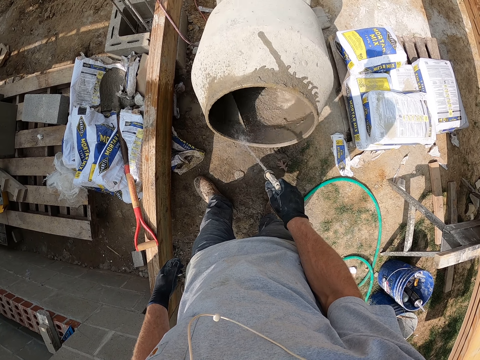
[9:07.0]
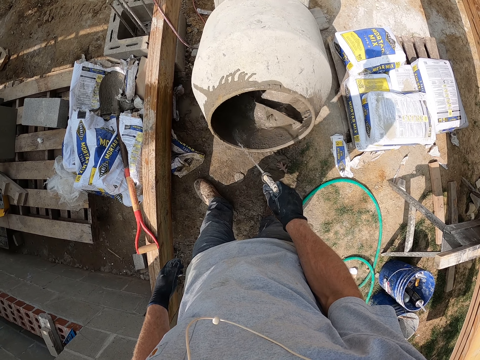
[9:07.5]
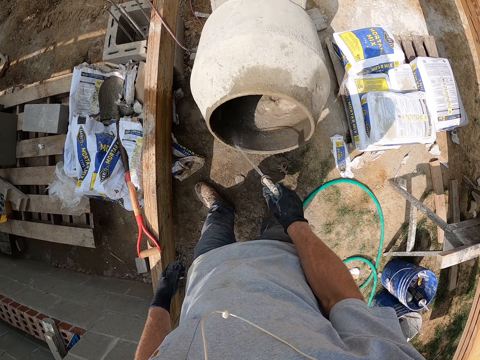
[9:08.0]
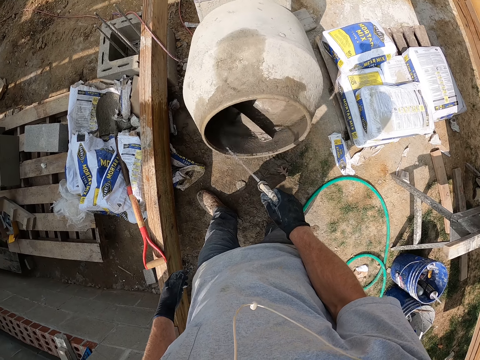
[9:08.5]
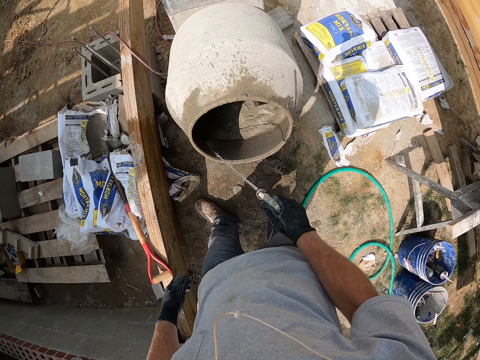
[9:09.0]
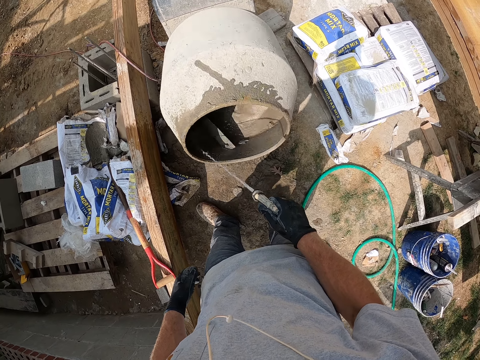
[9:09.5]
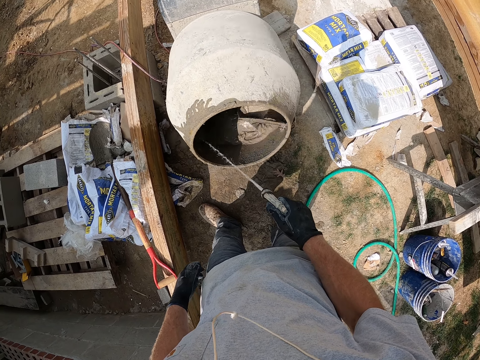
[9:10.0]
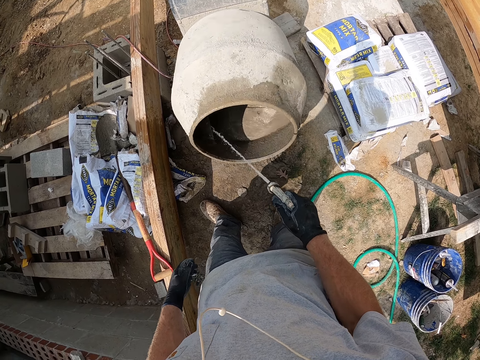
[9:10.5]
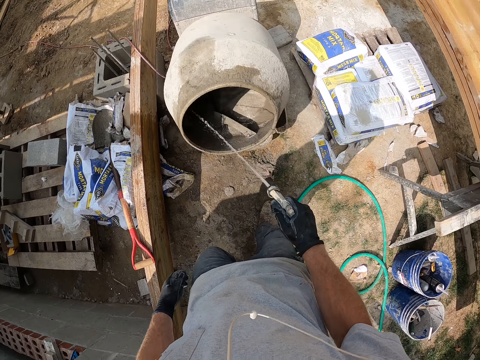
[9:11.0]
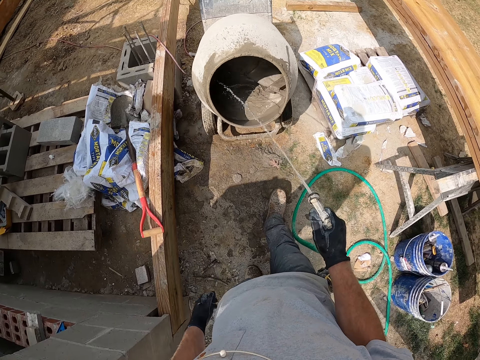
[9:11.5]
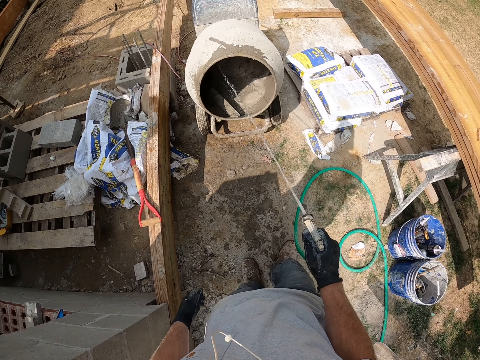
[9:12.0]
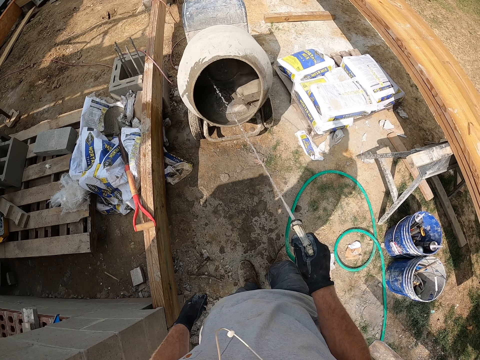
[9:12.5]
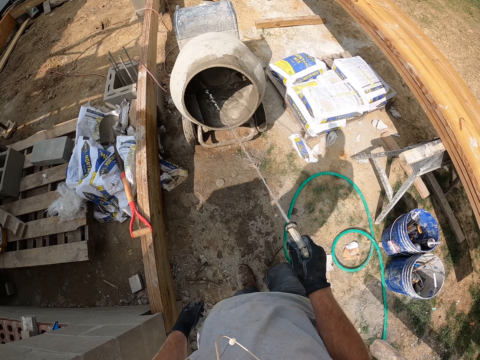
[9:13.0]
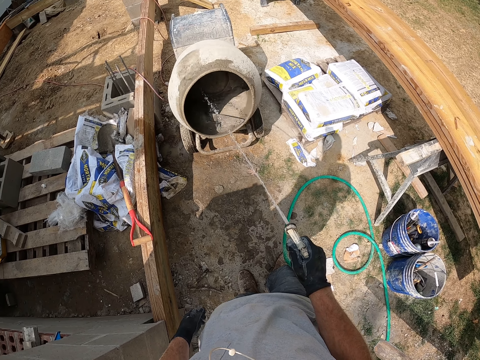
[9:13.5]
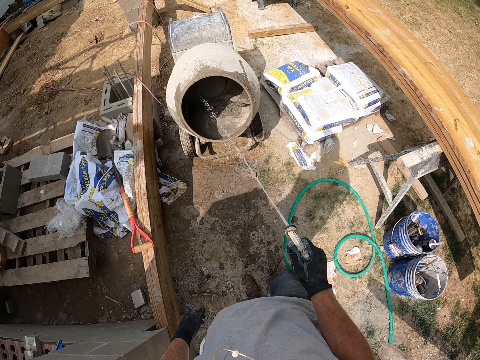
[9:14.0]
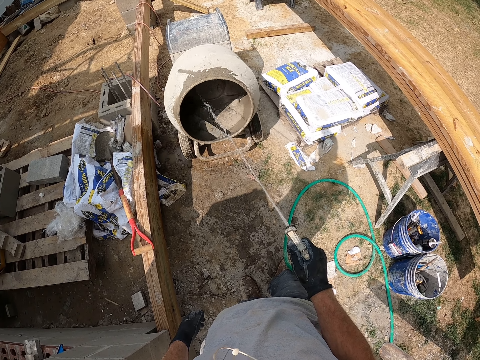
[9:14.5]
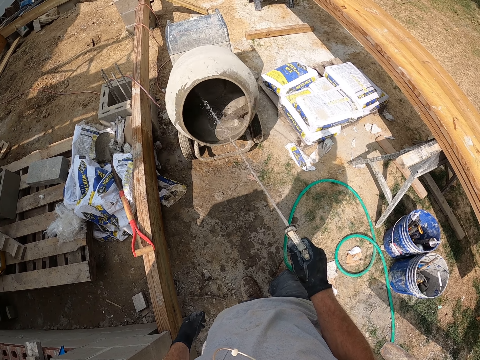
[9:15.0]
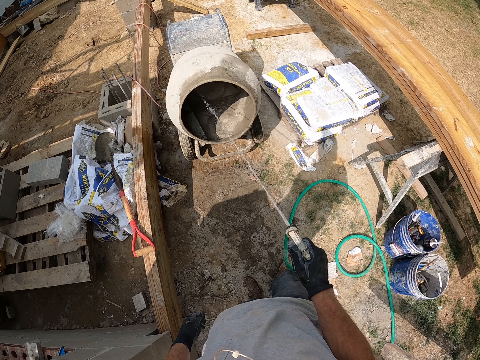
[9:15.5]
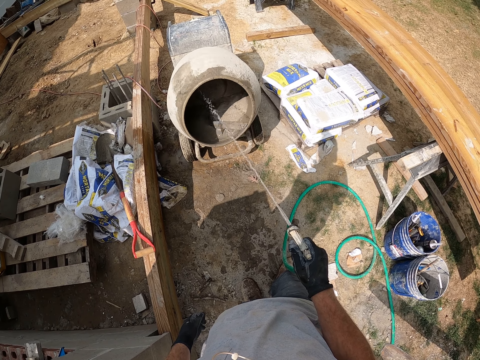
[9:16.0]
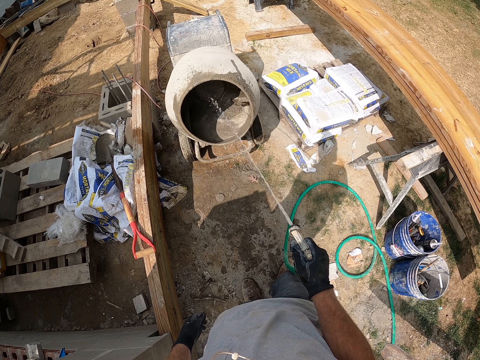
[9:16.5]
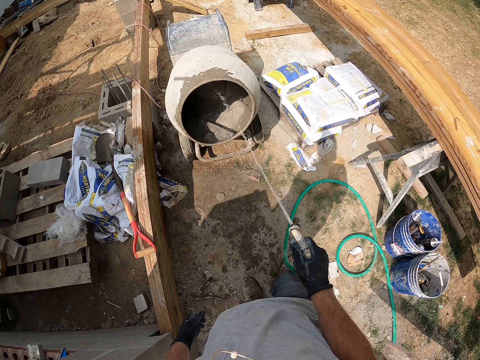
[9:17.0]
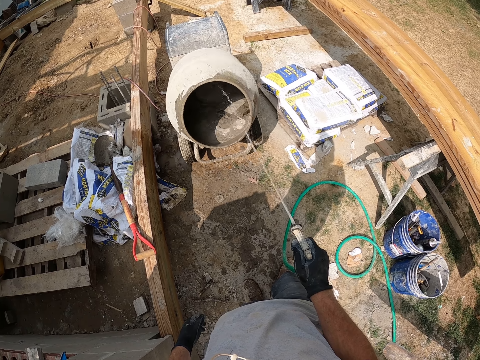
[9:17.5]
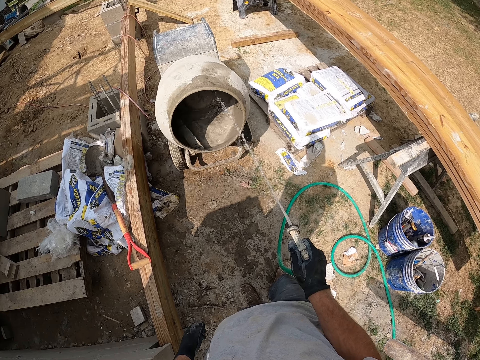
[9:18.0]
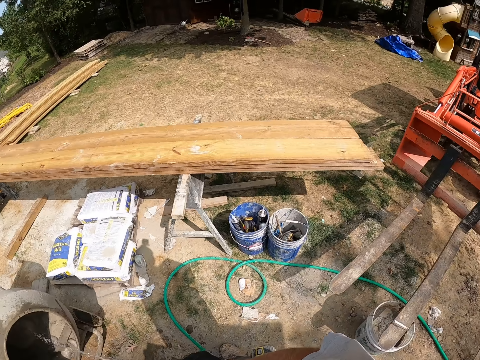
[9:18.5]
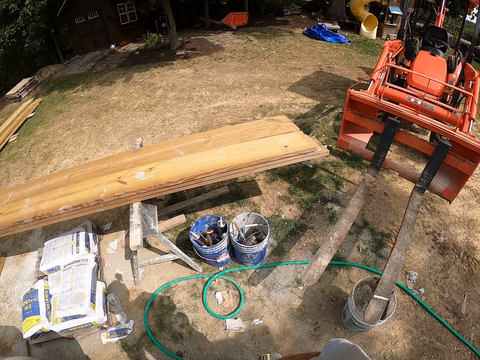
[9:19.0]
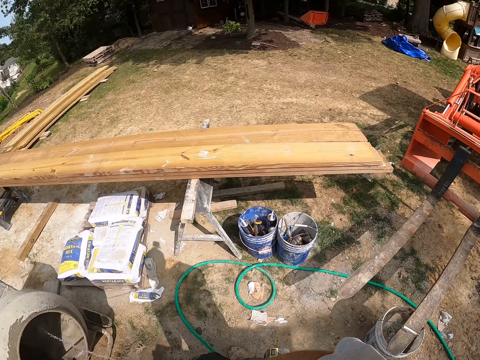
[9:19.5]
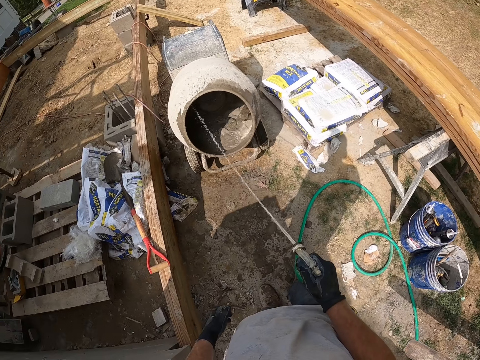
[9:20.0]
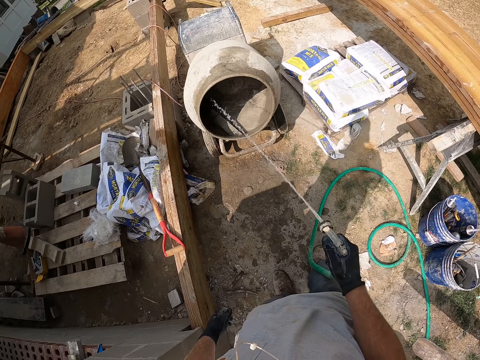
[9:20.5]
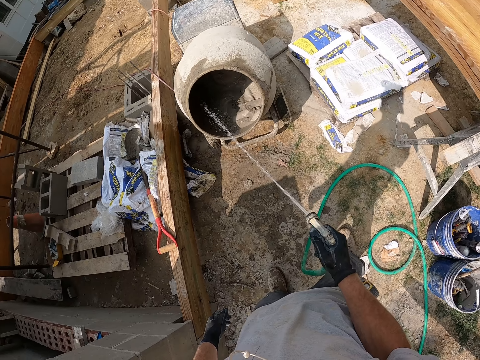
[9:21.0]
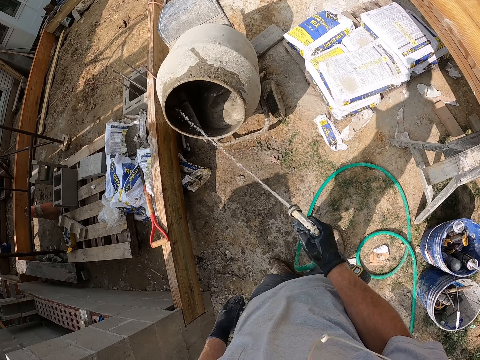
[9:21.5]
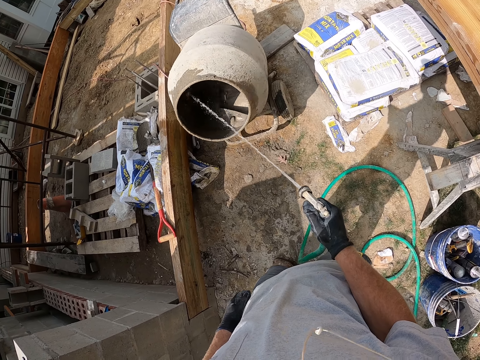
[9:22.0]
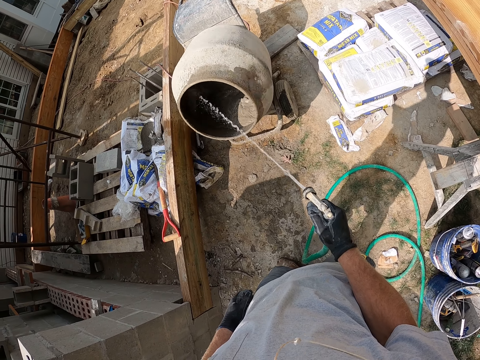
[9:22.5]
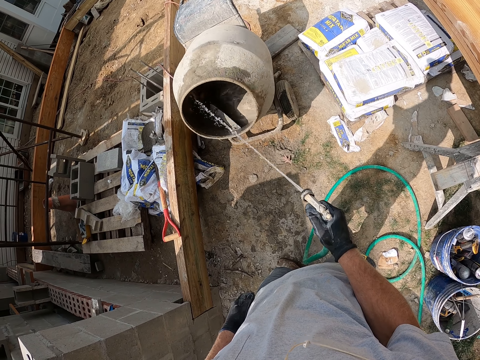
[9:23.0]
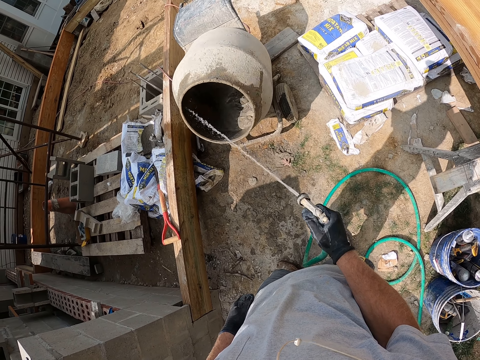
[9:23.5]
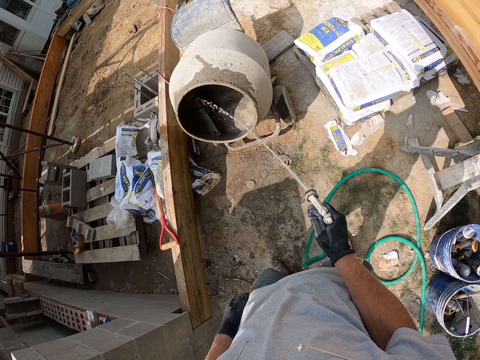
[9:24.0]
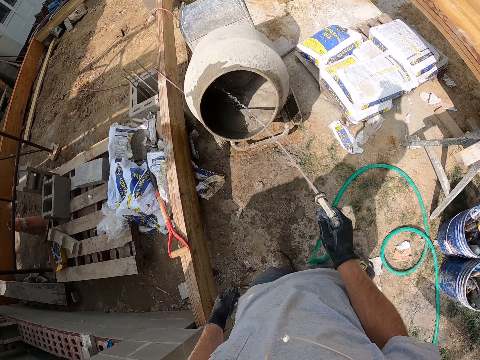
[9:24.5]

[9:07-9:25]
The camera wearer looks around the compound. They put water in something.

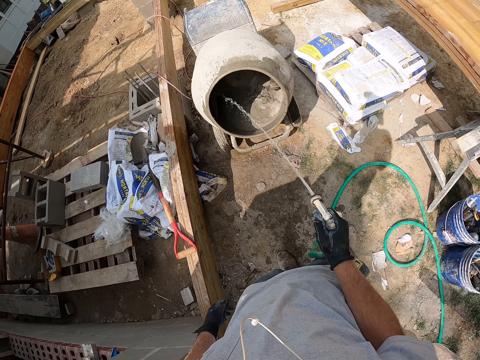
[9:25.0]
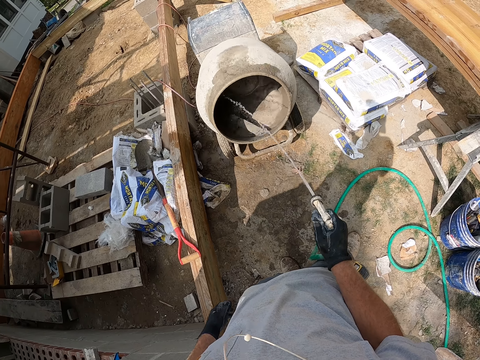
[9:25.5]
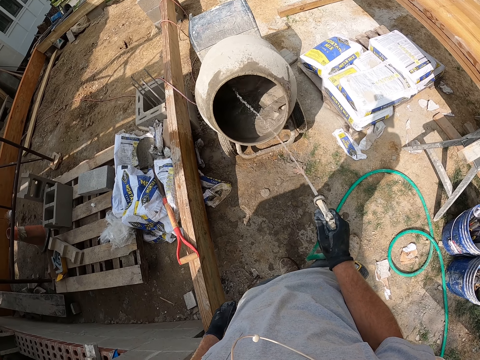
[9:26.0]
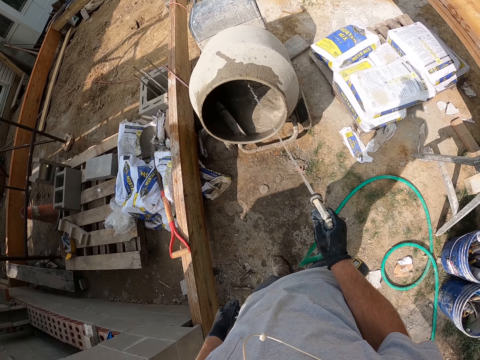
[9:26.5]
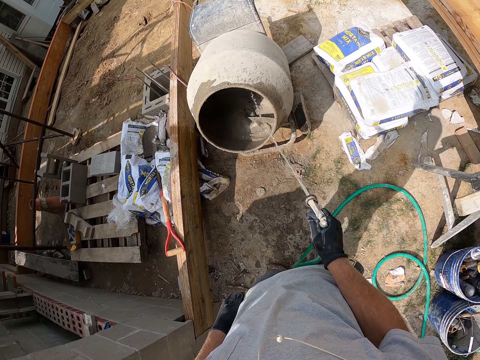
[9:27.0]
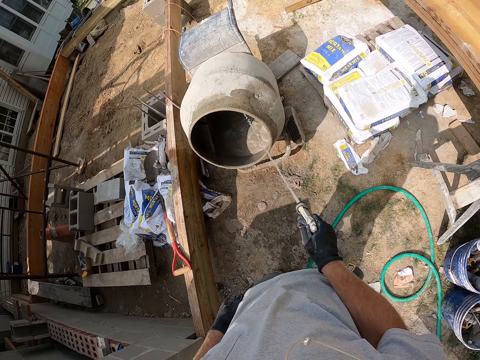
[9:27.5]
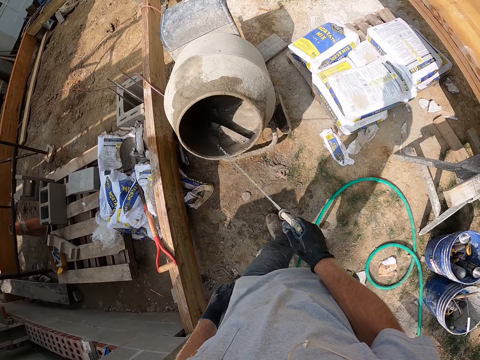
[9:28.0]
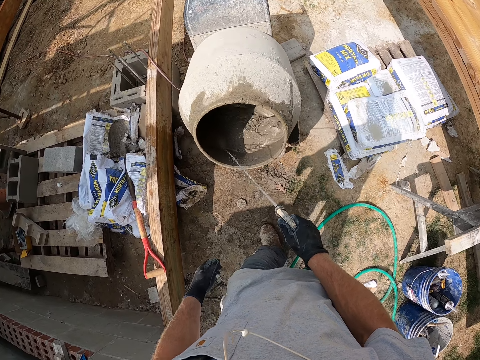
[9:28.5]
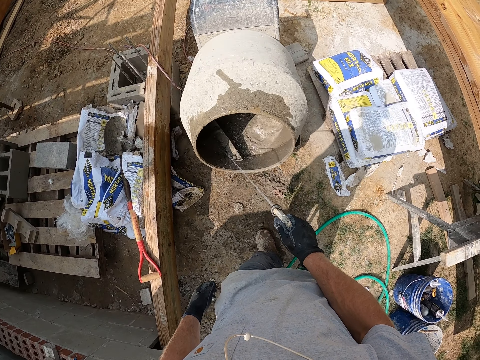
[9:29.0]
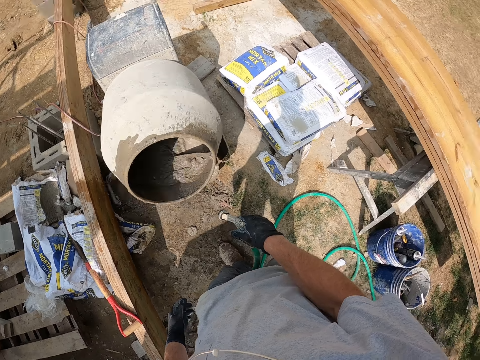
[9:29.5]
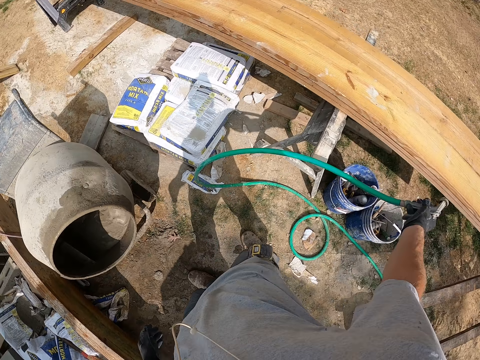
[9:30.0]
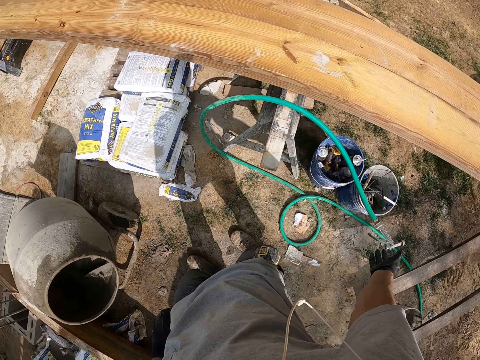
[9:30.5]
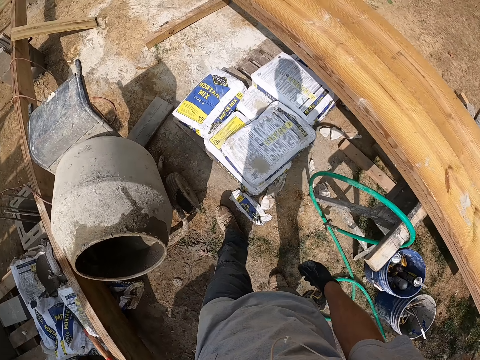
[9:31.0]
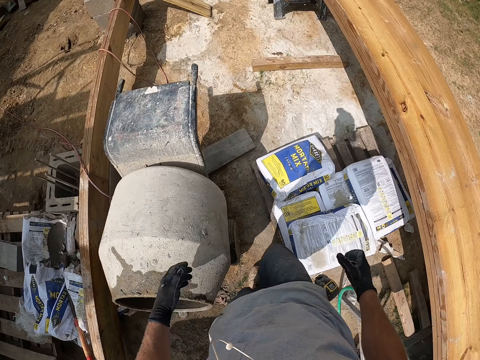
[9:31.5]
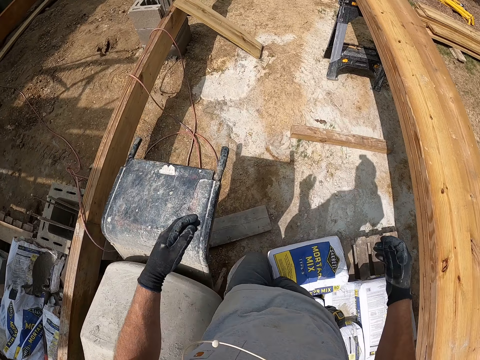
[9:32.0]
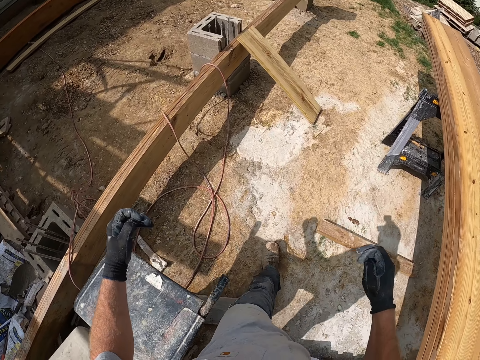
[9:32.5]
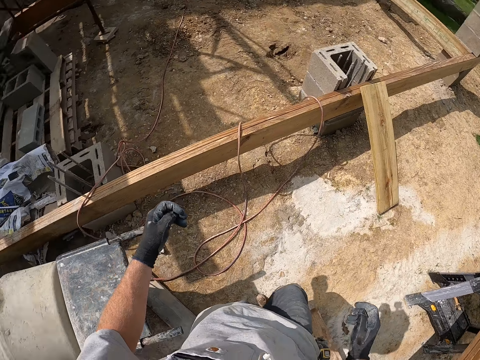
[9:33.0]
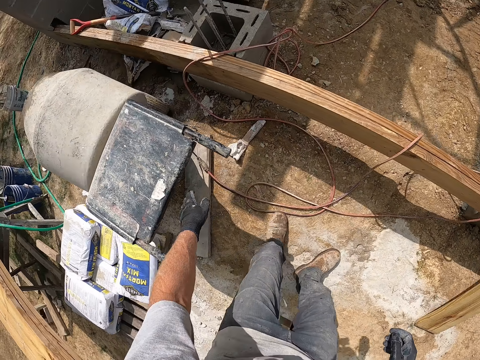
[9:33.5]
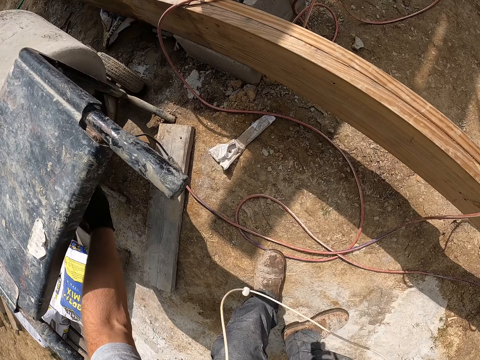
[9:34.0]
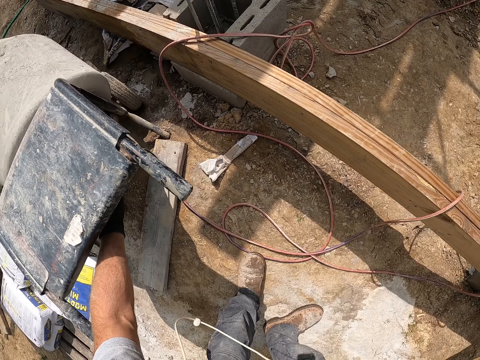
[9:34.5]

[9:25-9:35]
The camera wearer drops the horse pipe. They walk in the compound. They touch the concrete mixer. They hold something.
